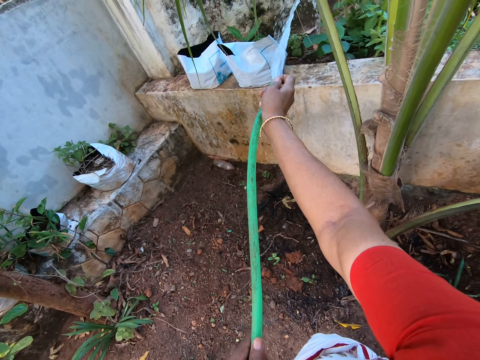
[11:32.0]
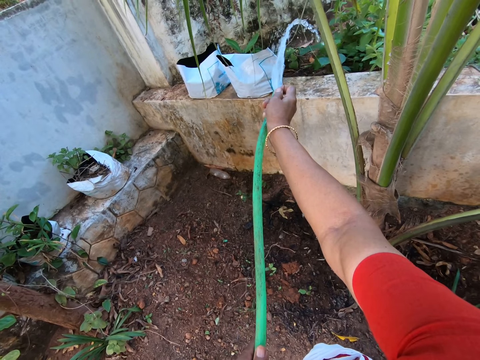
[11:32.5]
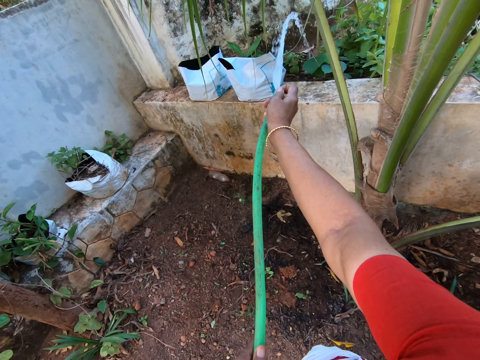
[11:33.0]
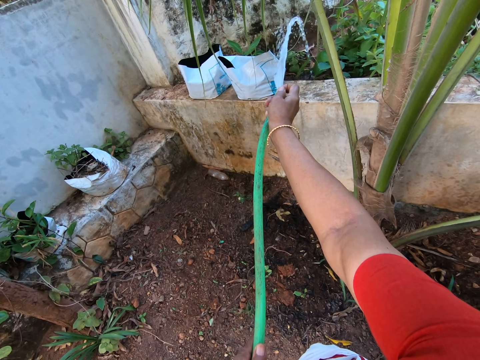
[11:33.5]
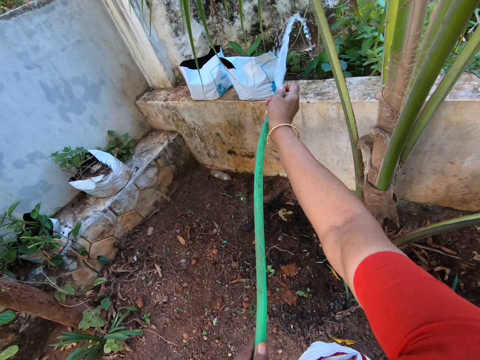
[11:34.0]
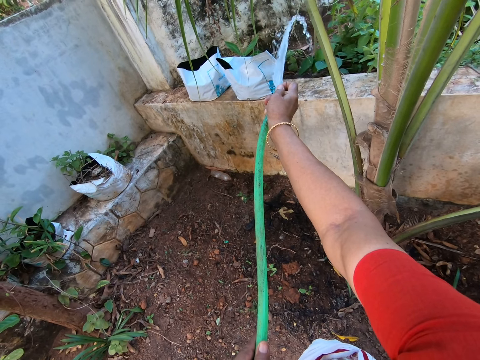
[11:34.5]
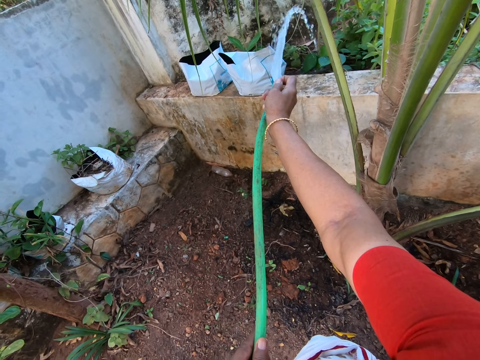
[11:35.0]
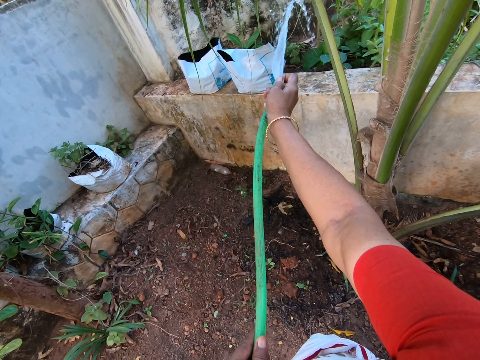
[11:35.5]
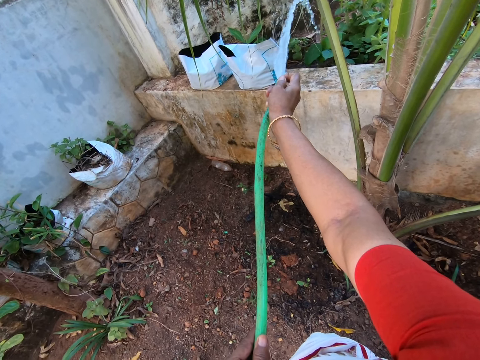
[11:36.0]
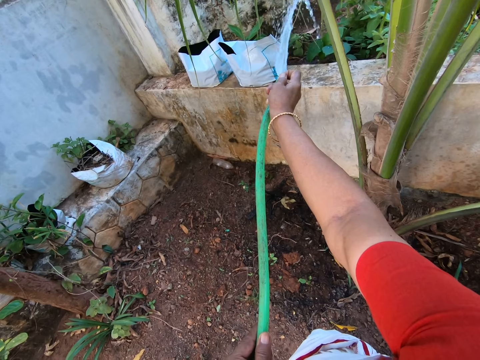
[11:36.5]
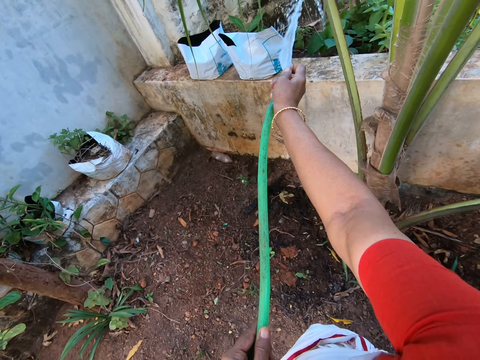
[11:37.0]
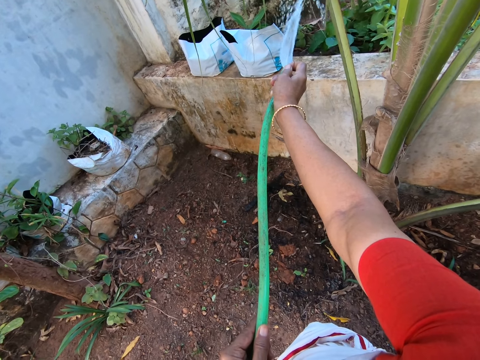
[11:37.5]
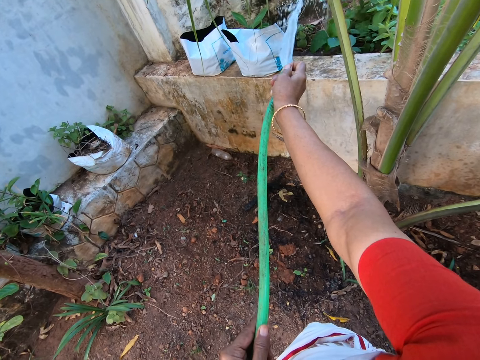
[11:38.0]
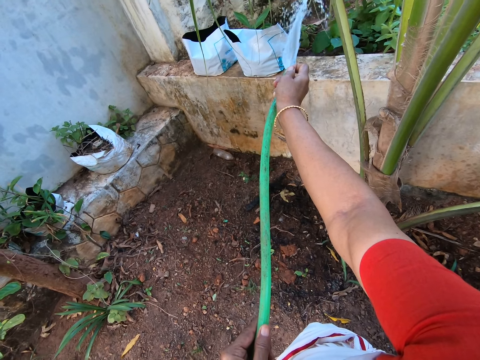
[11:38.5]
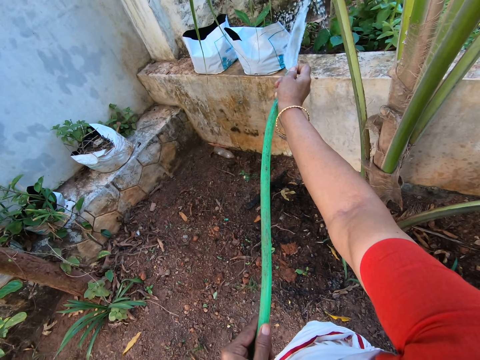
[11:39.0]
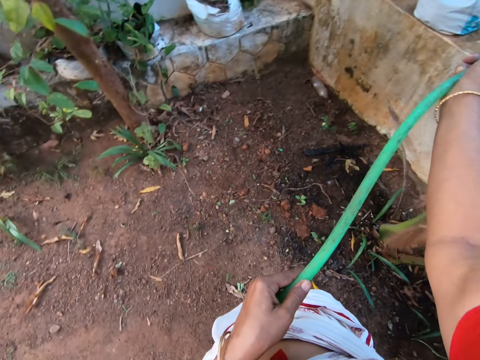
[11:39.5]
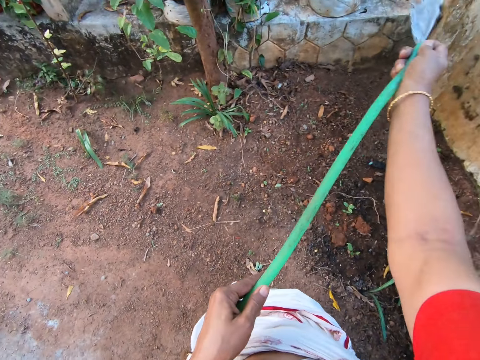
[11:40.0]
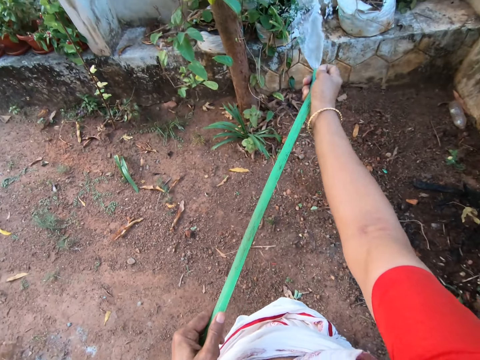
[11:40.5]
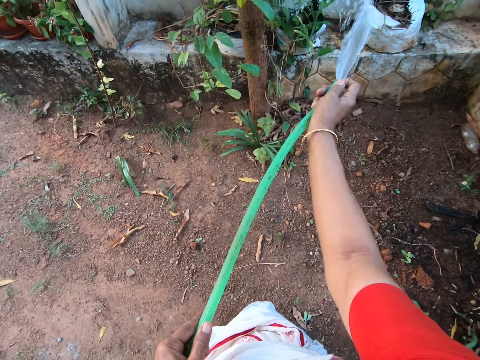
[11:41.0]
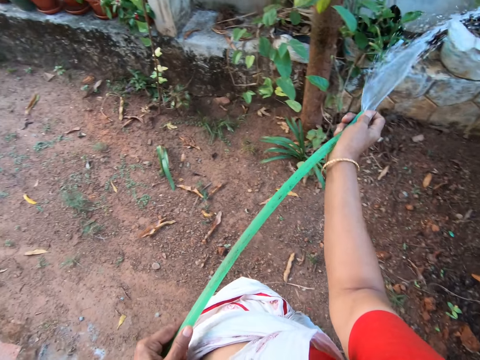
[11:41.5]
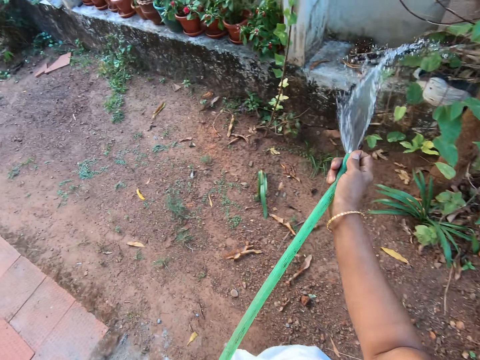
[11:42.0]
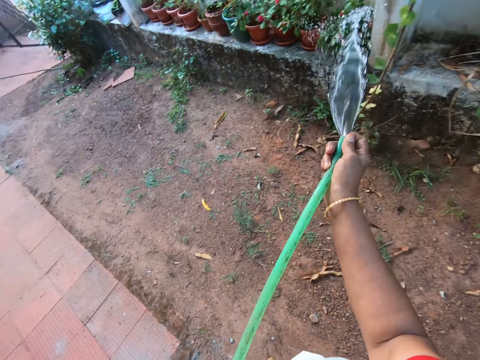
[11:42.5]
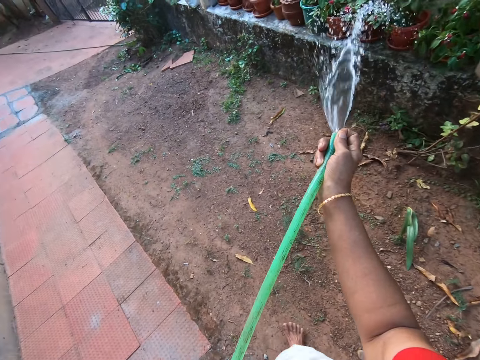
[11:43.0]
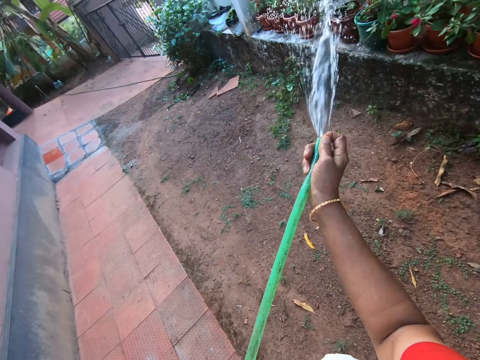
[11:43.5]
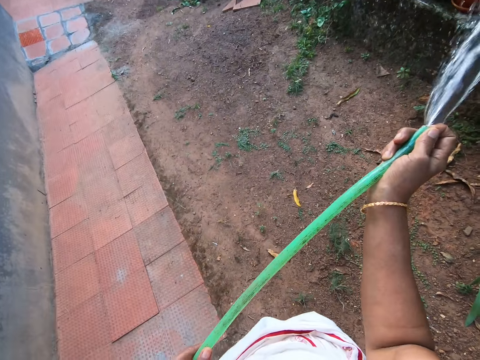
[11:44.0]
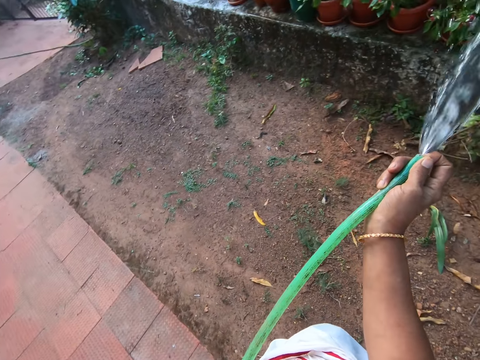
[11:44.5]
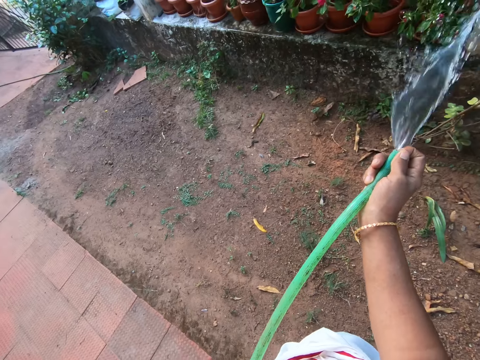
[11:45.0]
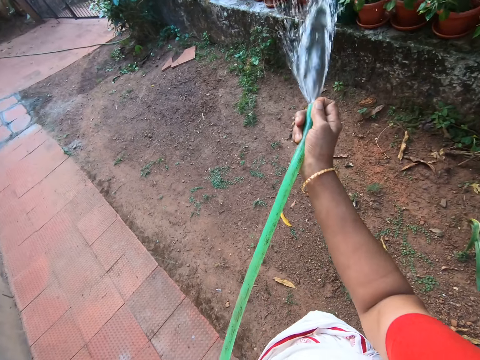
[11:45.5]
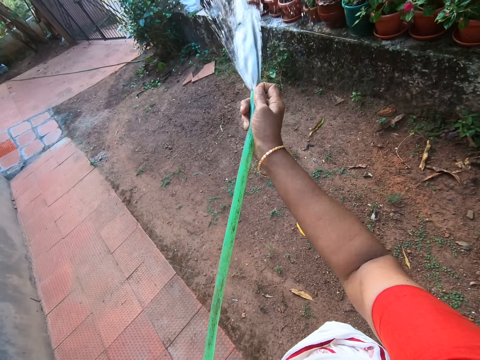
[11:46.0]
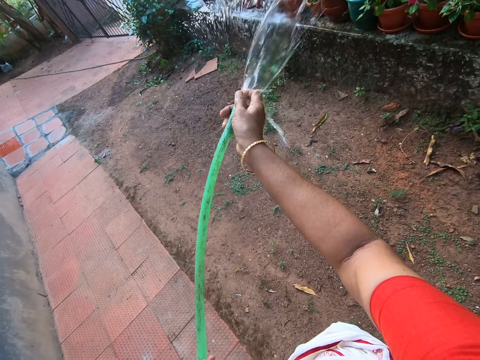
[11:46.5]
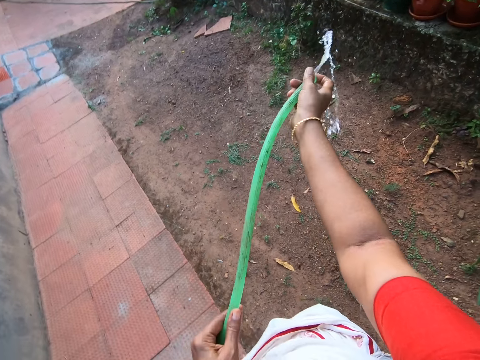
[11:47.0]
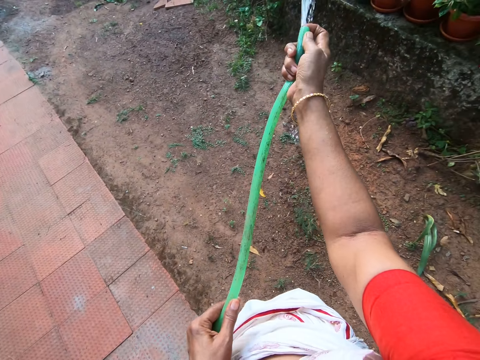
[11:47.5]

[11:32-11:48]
The camera wearer looks around.

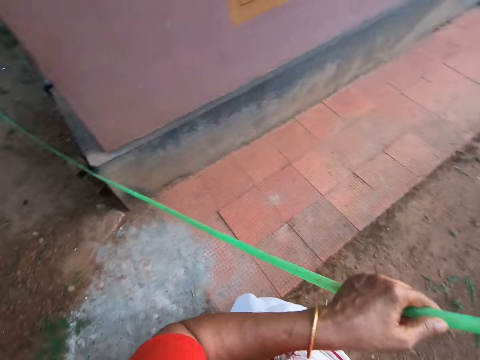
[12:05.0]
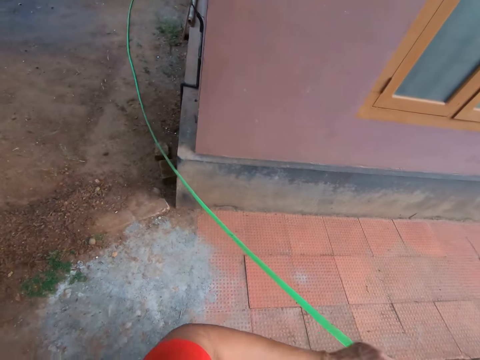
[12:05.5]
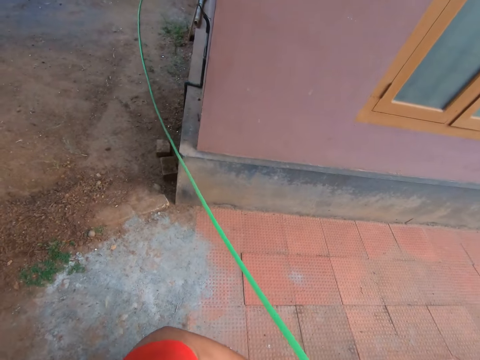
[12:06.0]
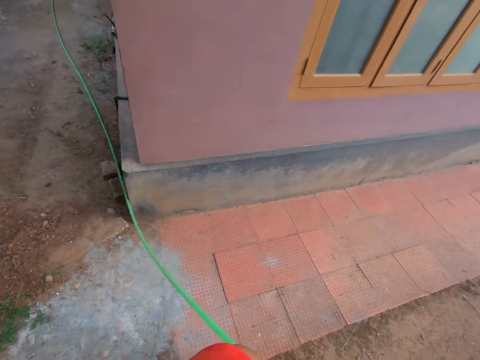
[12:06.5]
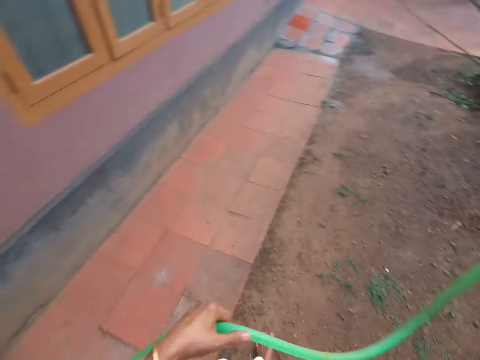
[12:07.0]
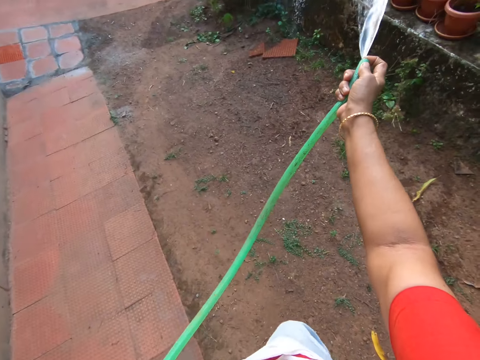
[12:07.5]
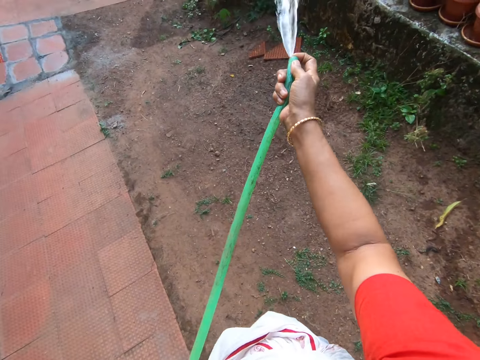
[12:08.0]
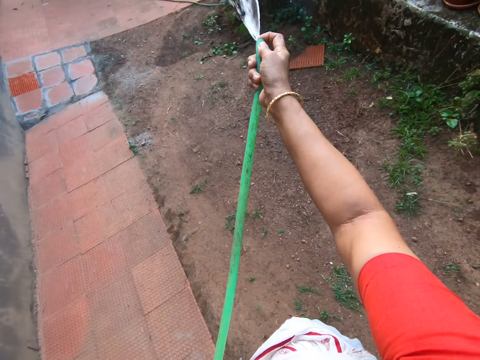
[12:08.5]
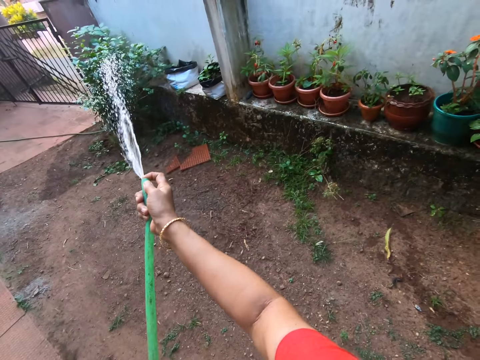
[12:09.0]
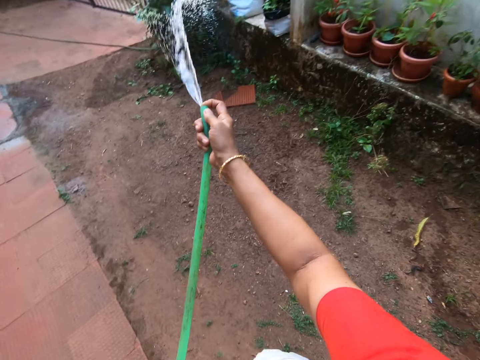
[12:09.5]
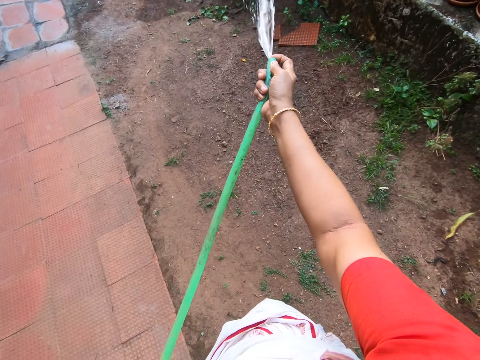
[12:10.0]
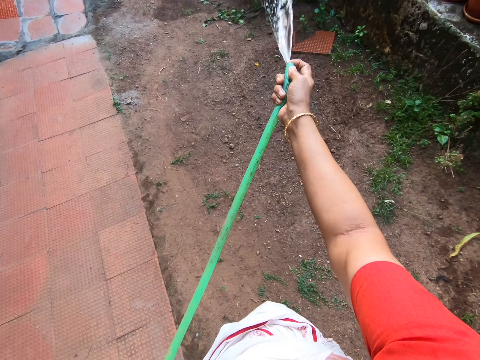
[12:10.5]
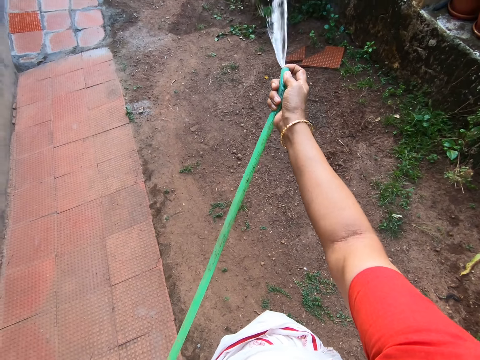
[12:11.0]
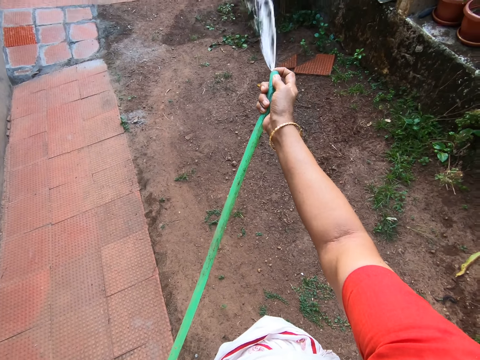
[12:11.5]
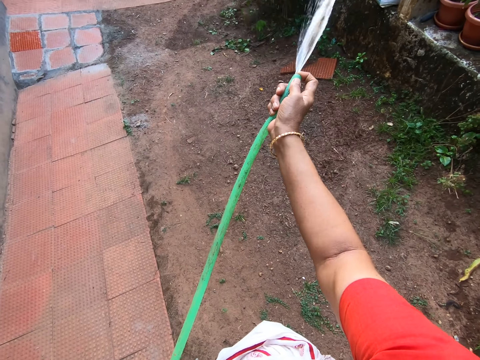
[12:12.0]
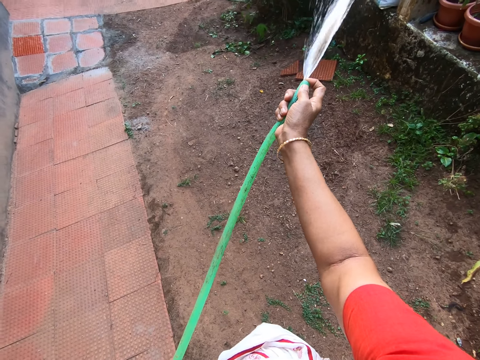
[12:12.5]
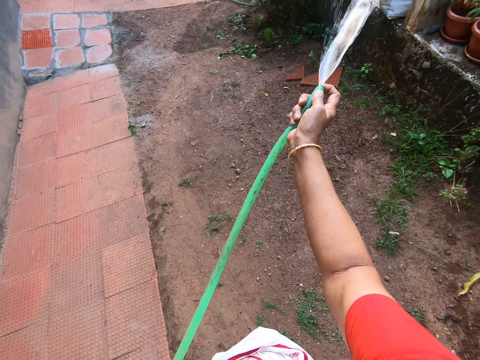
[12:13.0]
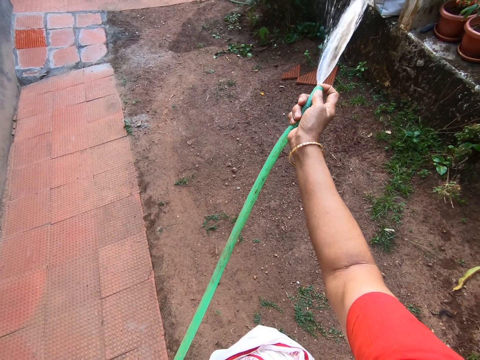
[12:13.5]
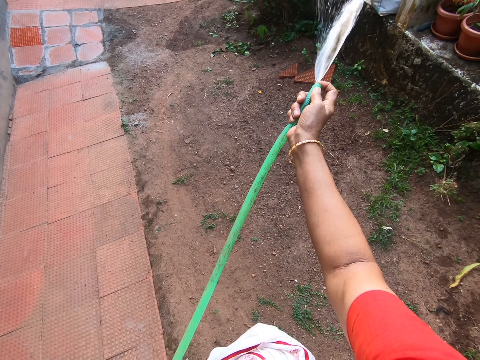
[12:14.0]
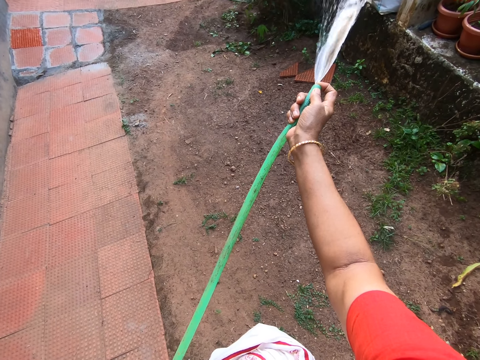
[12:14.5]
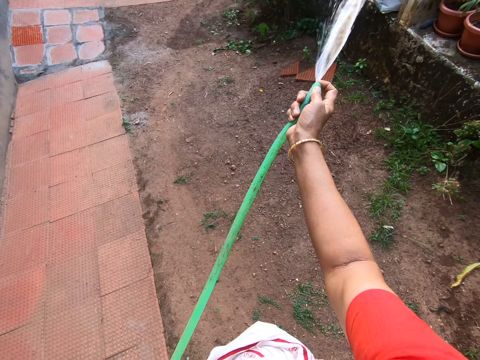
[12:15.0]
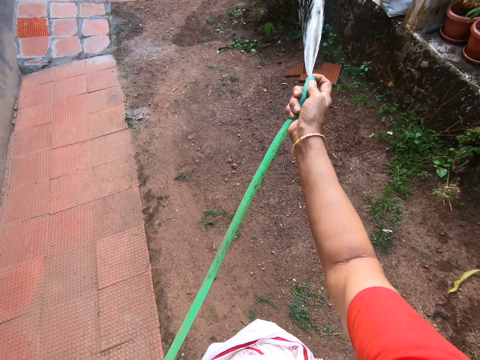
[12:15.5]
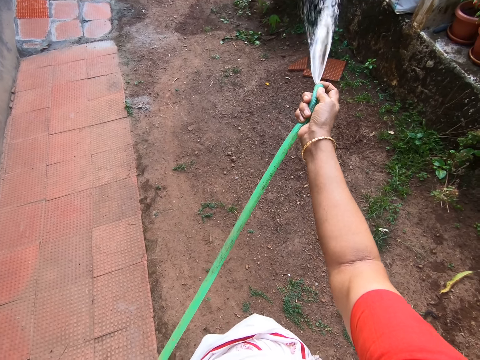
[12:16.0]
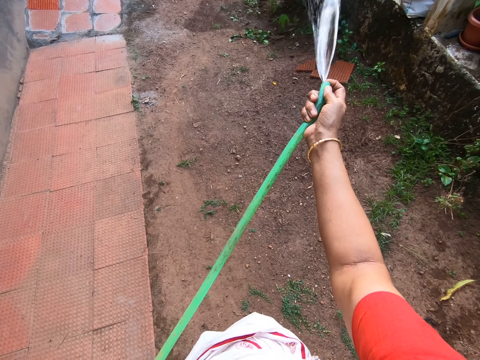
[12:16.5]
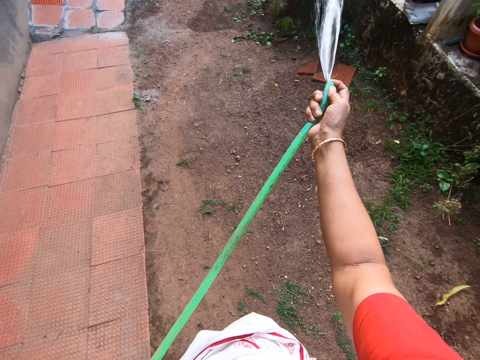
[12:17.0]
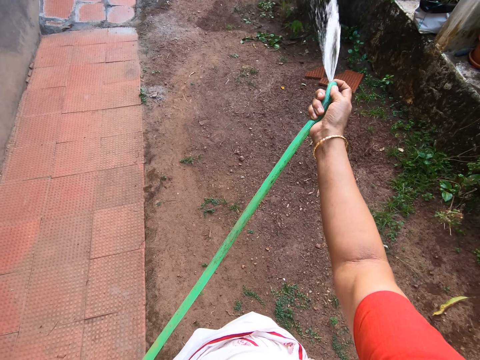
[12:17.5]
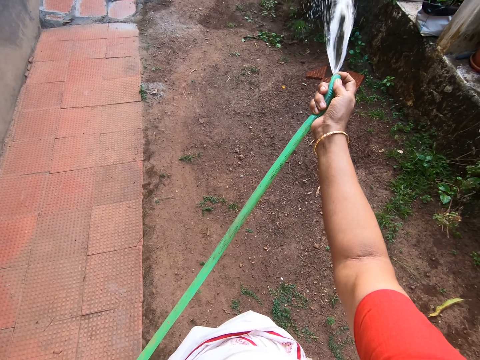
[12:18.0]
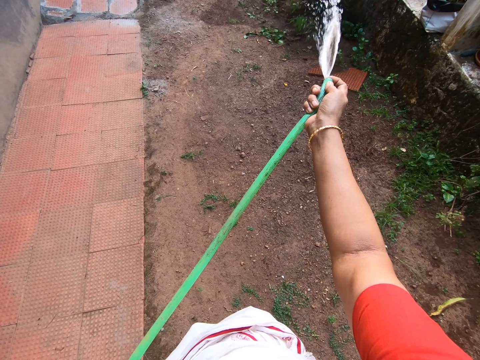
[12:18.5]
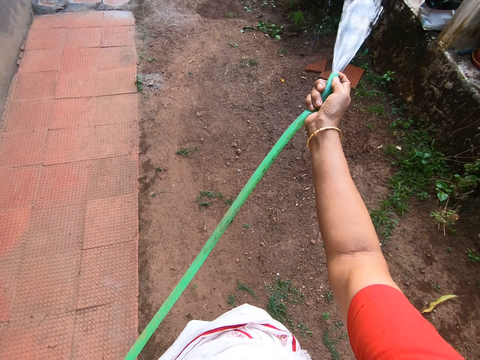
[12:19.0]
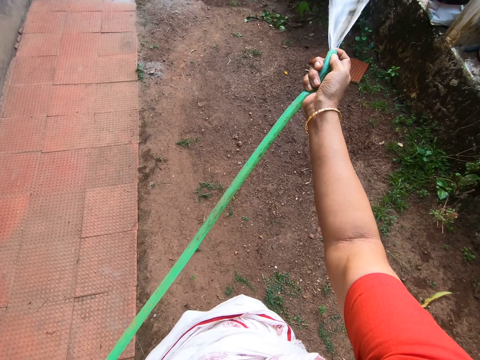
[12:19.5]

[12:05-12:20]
The camera wearer pulls a pipe on the ground. They water the plants with piped water.
